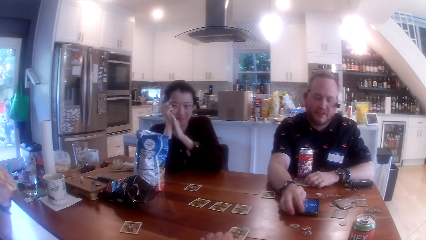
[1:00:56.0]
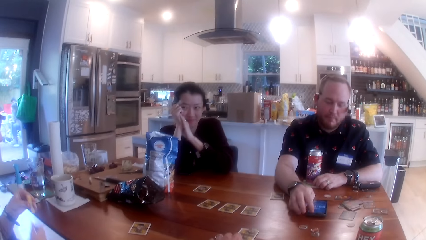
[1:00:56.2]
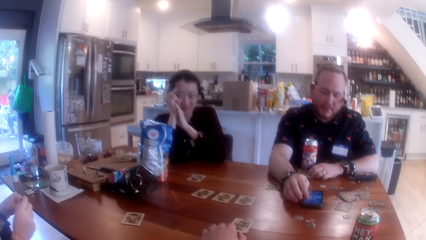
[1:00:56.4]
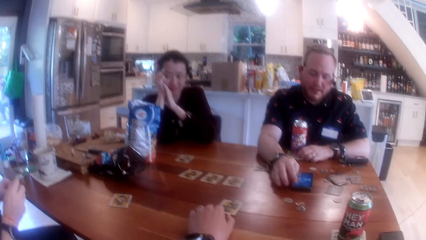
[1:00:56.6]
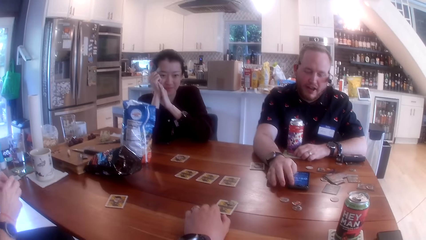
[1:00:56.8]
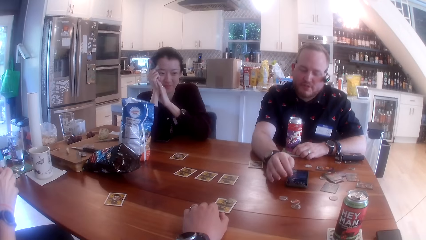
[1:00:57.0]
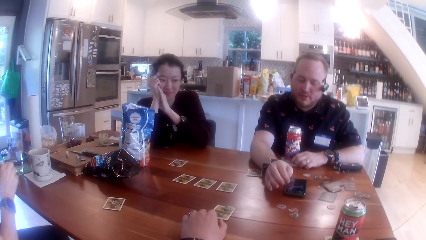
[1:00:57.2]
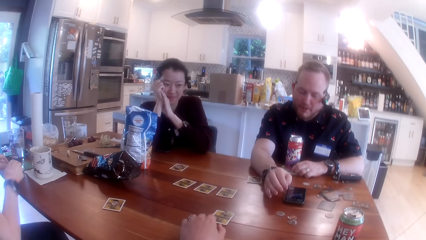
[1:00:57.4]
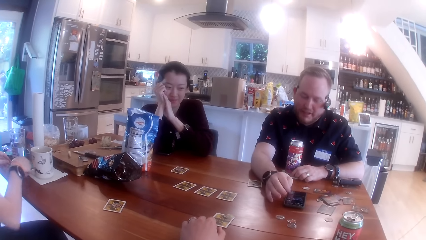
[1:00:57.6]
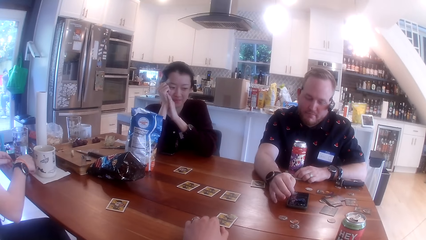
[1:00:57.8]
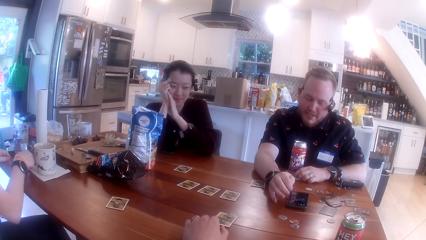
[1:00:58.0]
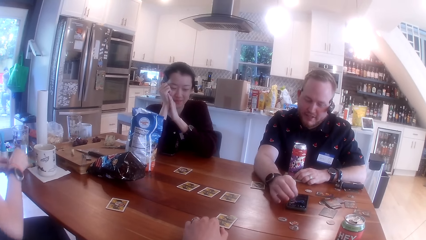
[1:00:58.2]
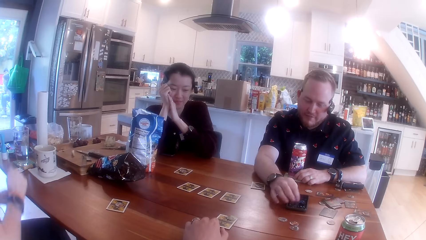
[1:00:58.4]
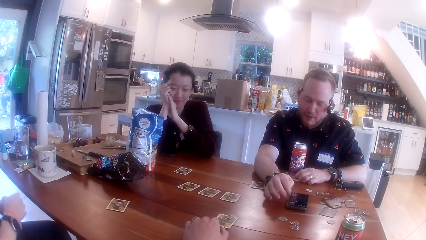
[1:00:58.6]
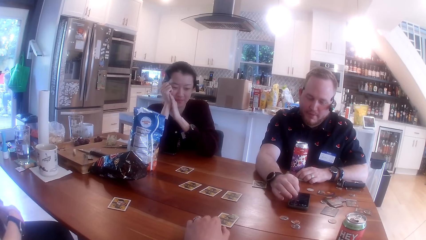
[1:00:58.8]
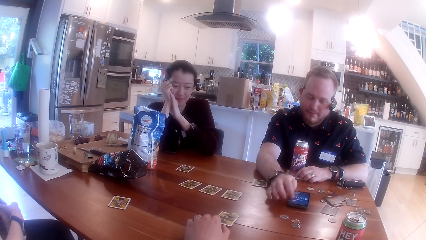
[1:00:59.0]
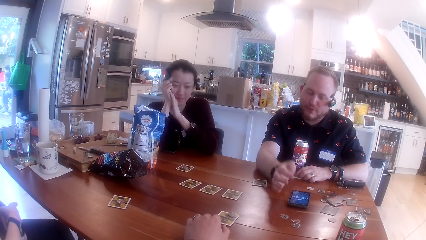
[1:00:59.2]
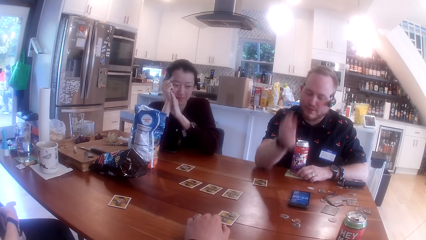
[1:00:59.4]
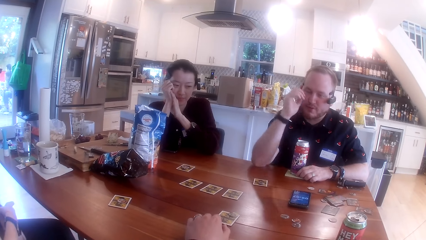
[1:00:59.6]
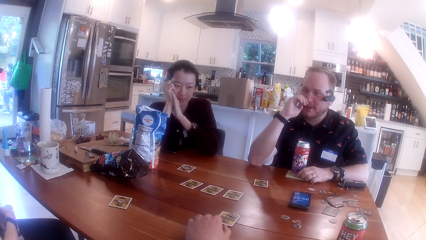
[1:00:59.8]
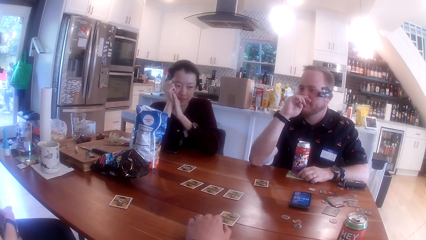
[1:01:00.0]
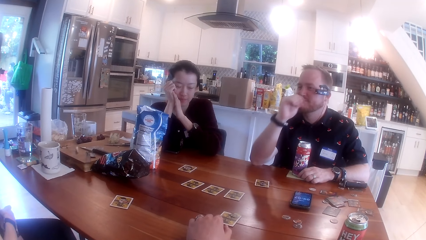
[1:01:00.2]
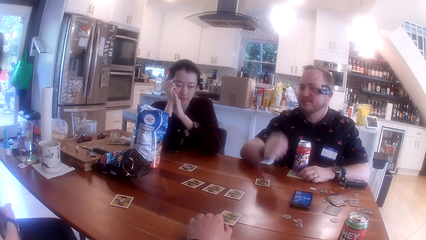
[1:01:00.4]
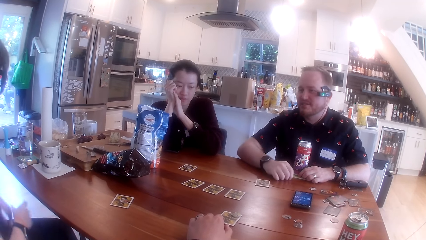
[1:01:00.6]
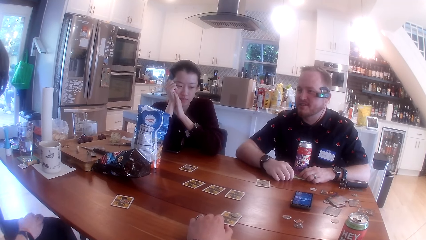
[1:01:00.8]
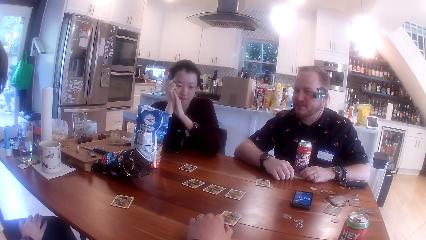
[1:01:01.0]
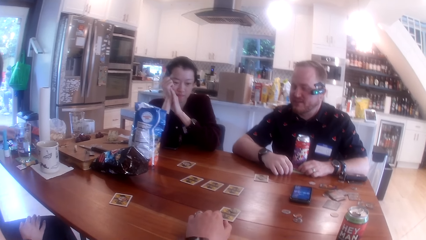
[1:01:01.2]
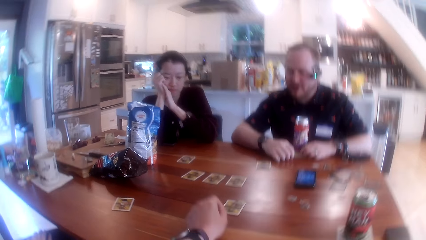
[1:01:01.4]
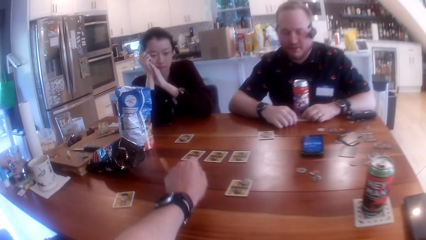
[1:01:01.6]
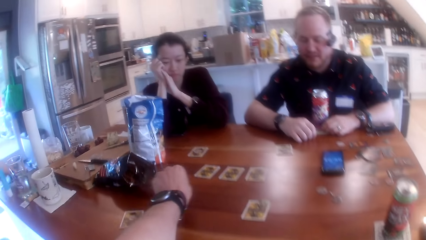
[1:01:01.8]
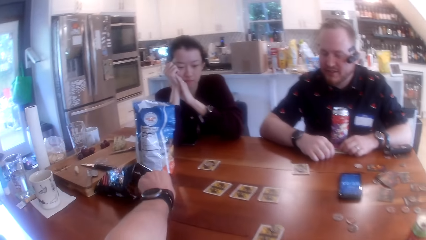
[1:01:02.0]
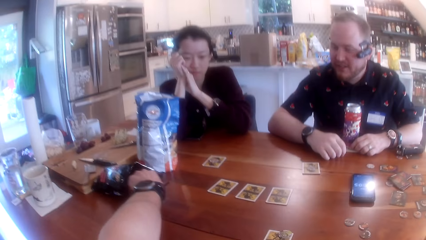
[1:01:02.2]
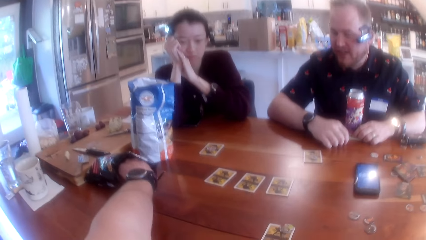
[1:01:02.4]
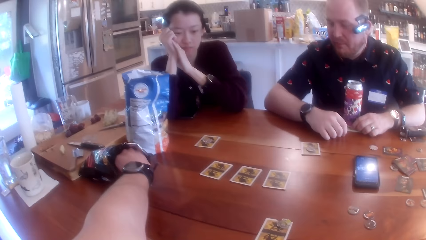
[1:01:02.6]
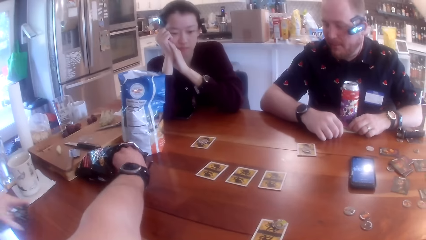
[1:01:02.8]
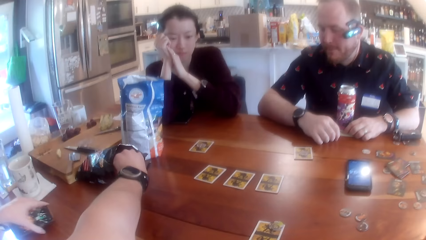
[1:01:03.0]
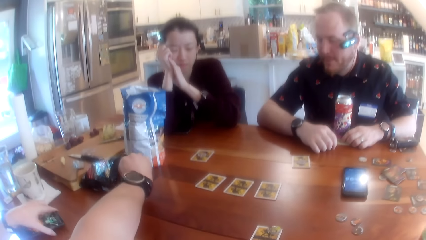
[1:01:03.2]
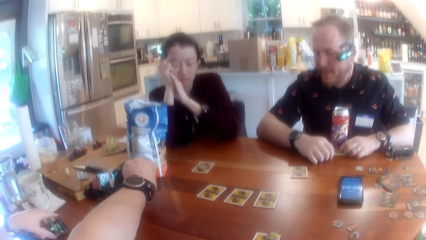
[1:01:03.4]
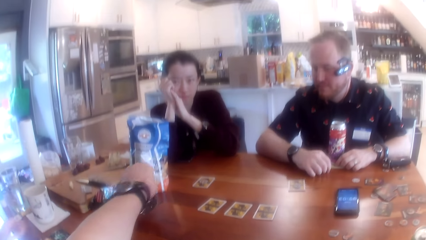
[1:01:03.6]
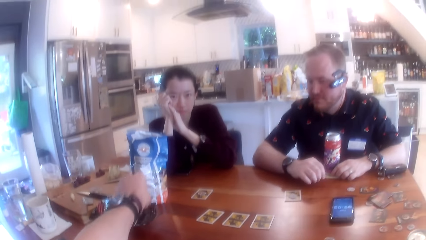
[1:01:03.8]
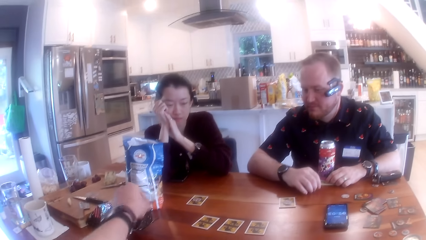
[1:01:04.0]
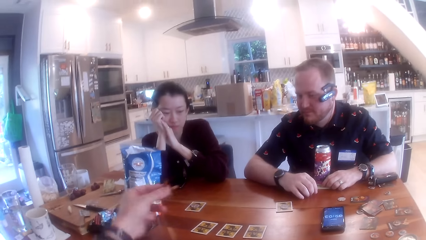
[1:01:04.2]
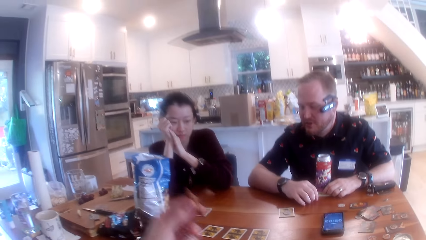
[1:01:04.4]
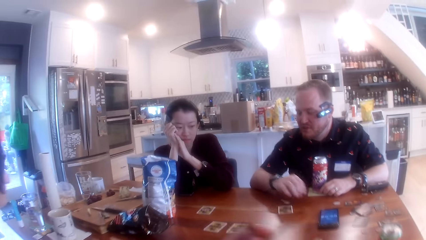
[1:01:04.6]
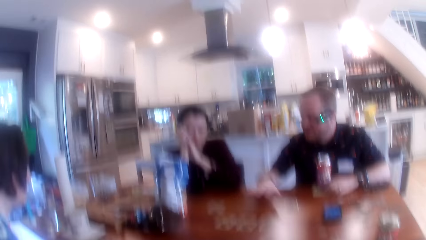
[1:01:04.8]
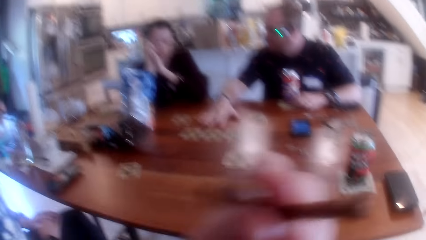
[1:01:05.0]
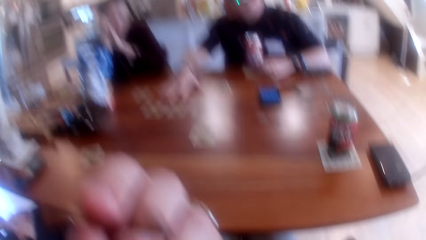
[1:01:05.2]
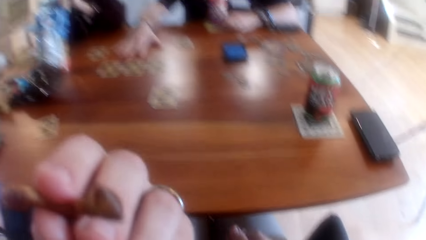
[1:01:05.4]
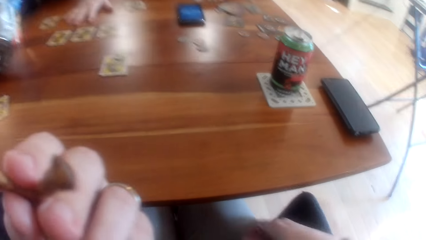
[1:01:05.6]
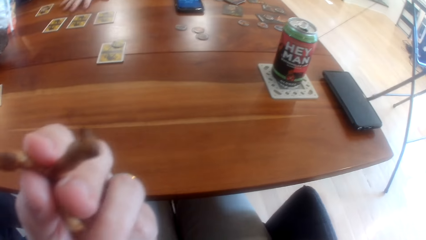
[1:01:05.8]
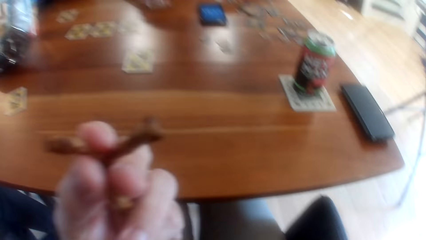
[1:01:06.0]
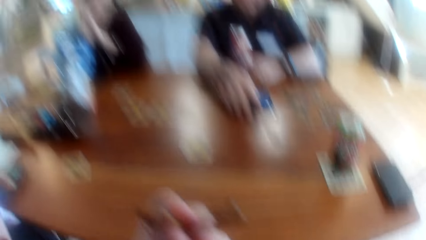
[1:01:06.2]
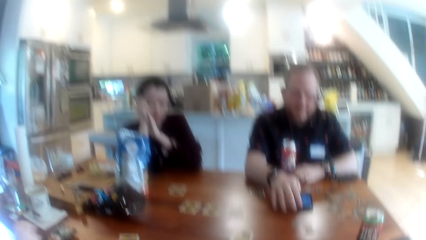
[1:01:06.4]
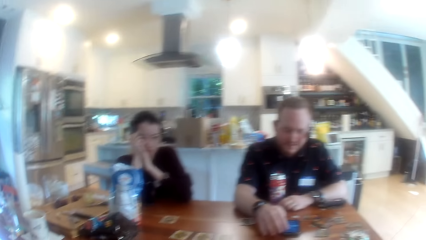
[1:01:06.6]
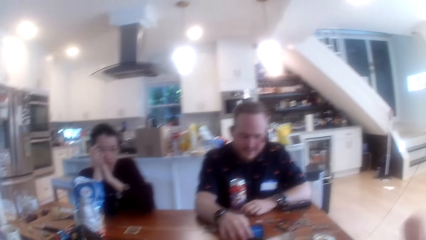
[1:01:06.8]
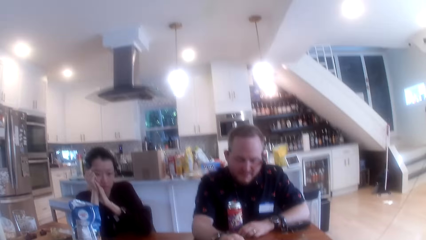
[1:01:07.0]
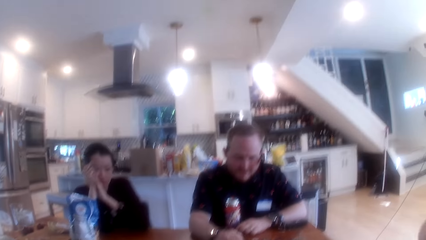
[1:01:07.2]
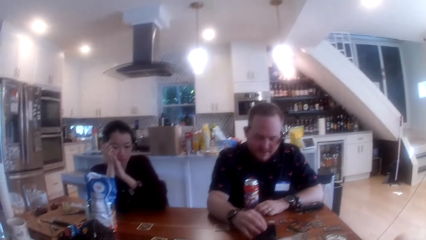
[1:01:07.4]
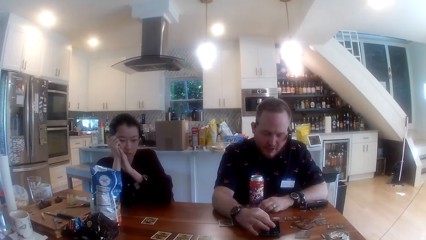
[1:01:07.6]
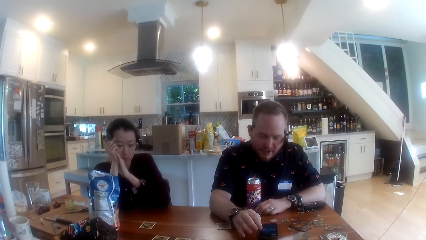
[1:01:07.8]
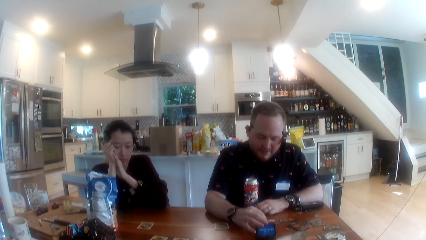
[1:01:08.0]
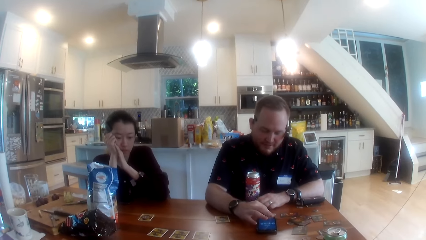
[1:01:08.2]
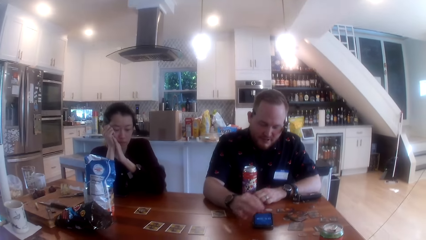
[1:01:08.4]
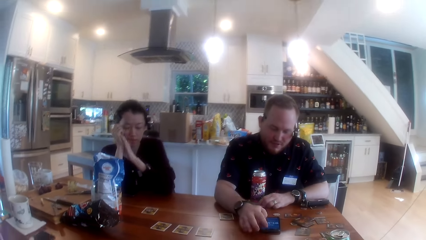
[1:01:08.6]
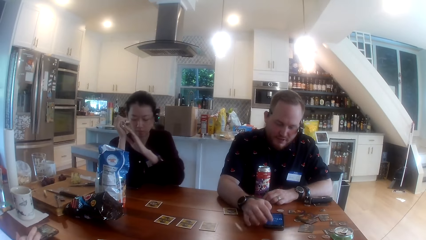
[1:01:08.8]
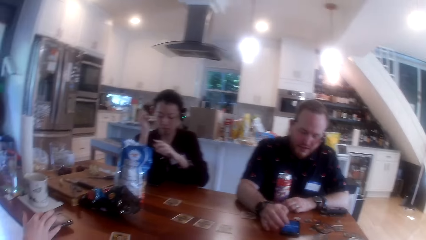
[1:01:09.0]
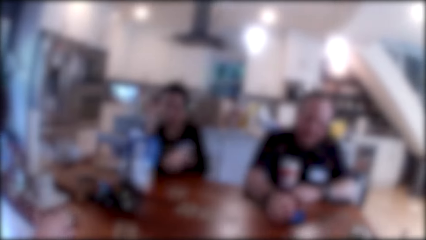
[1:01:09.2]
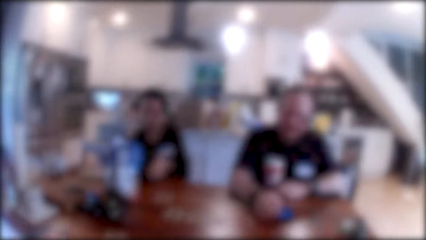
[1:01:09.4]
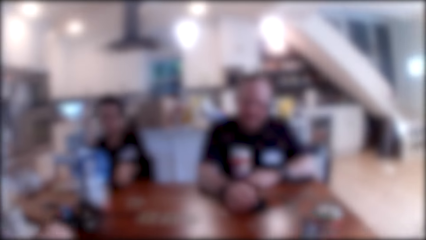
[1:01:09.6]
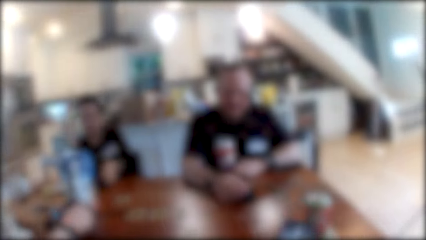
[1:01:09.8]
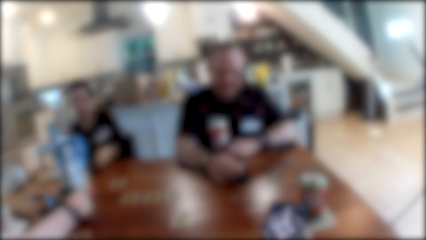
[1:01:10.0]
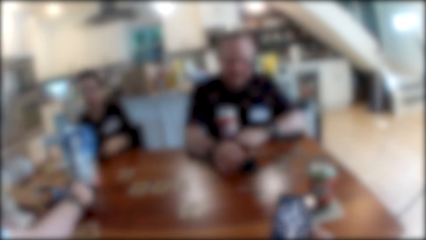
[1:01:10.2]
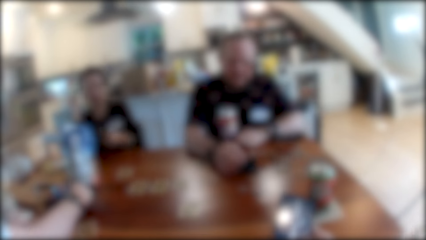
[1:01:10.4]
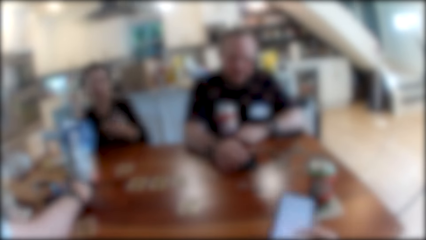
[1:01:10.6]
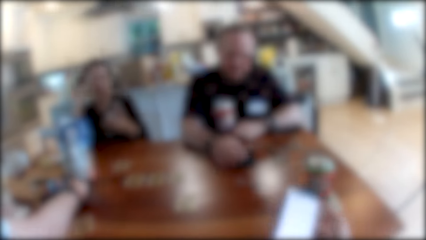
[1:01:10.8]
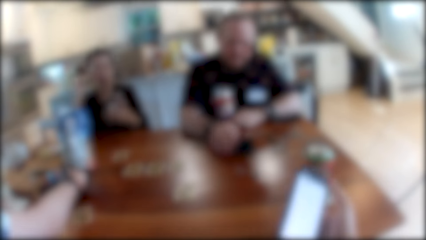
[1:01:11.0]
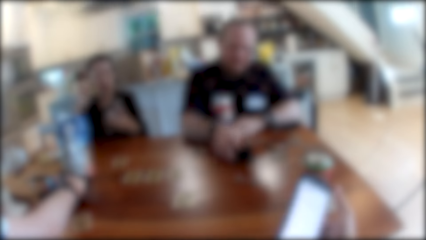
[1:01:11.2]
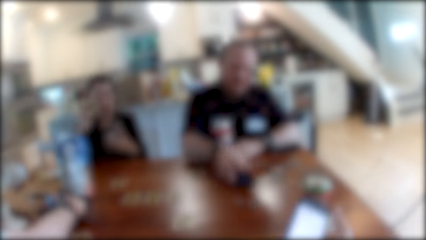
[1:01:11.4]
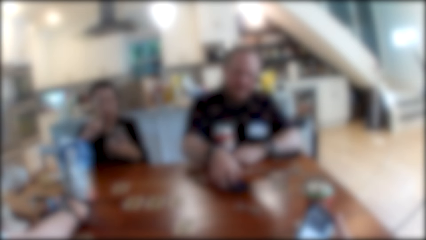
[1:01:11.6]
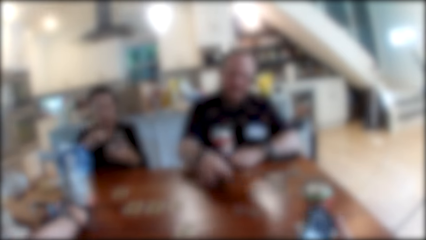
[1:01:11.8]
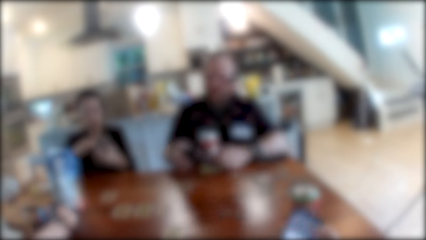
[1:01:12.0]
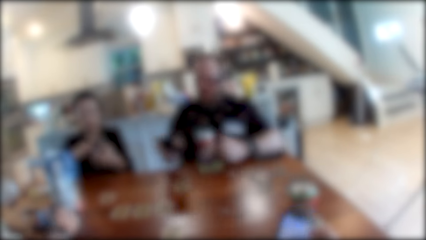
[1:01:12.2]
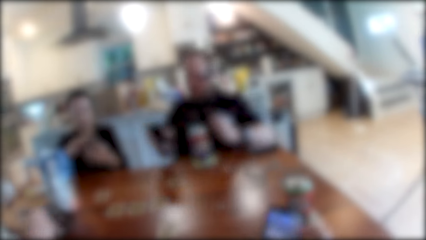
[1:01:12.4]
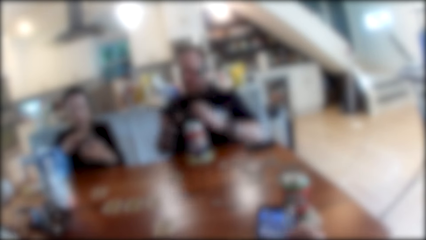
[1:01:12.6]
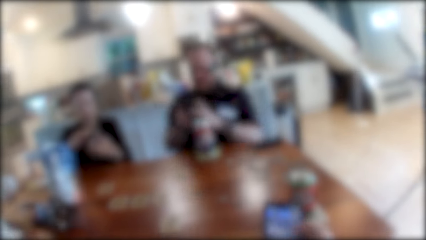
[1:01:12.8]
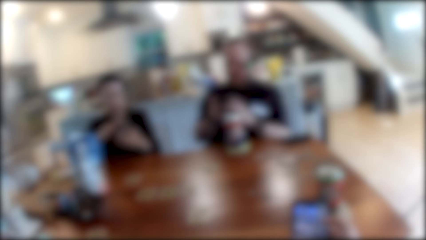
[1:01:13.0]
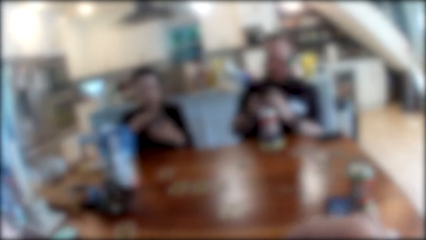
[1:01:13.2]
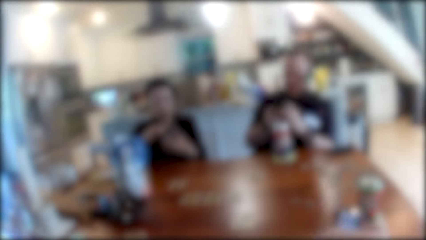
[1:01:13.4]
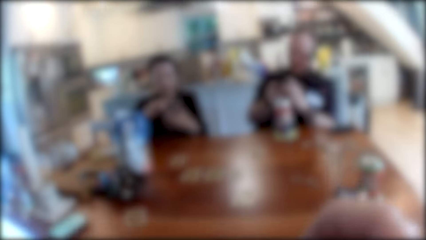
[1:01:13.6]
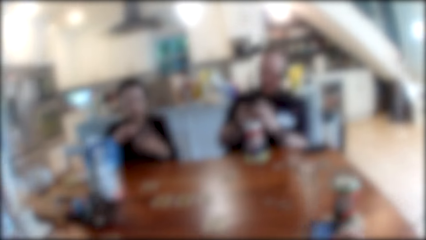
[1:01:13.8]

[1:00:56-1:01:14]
The woman drops the paper on the table with her right hand. The man operates a phone on the table with his right hand. The camera wearer picks chips from a pack on the table with his left hand. The man operates the phone on the table with his right hand. The camera wearer uses a phone. He holds the phone with his right hand. The man picks the phone from the table with his right hand.
